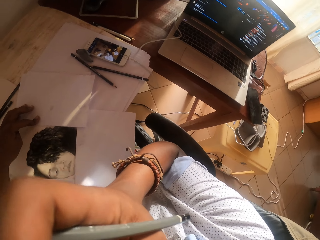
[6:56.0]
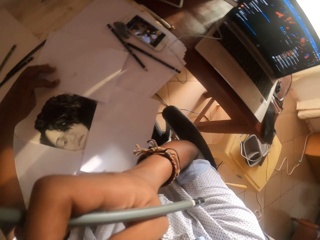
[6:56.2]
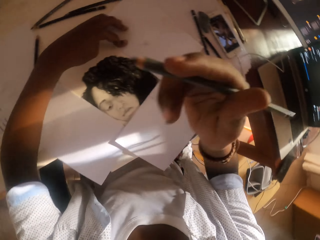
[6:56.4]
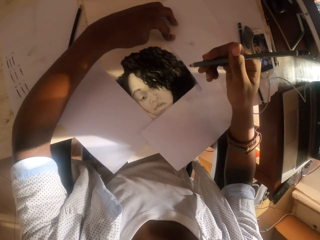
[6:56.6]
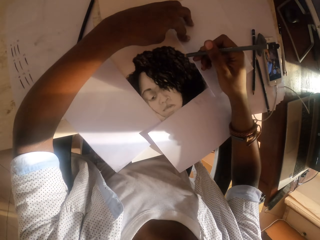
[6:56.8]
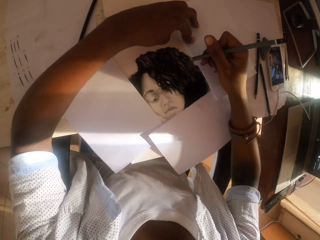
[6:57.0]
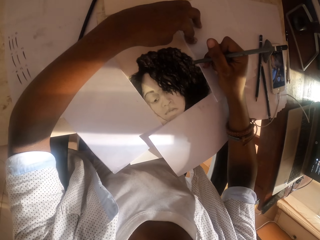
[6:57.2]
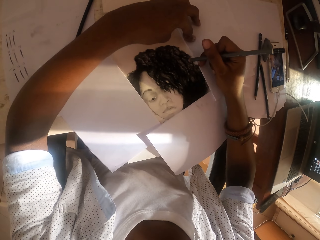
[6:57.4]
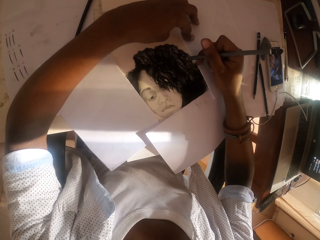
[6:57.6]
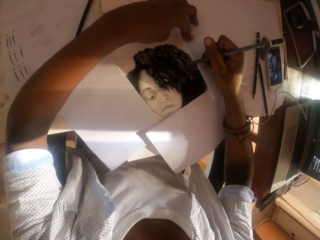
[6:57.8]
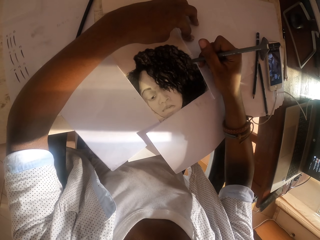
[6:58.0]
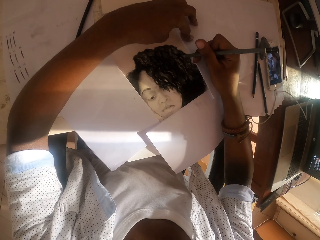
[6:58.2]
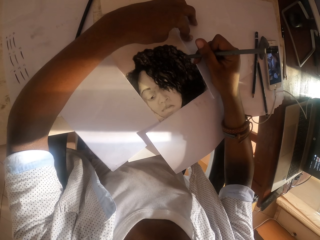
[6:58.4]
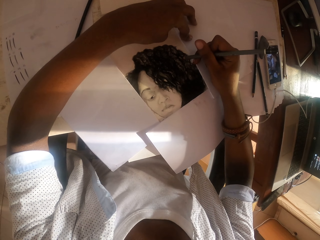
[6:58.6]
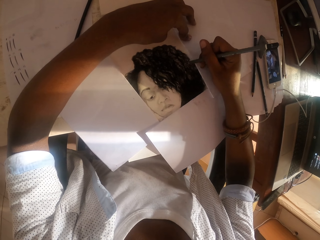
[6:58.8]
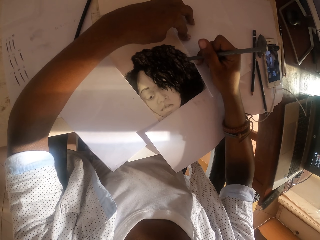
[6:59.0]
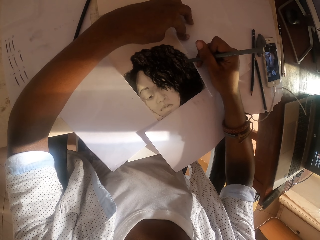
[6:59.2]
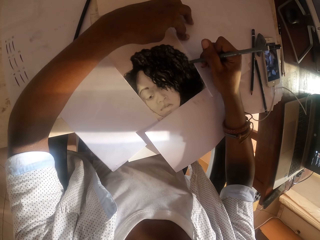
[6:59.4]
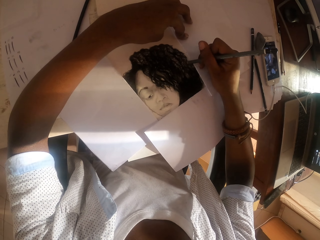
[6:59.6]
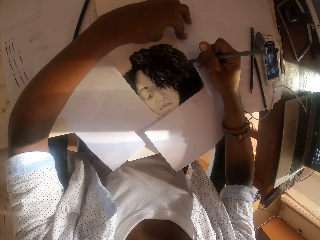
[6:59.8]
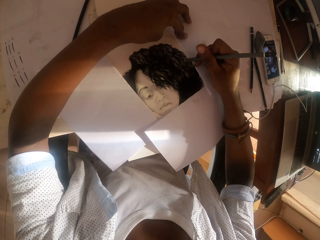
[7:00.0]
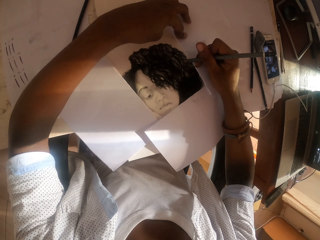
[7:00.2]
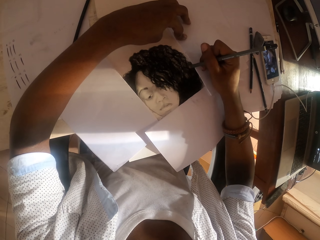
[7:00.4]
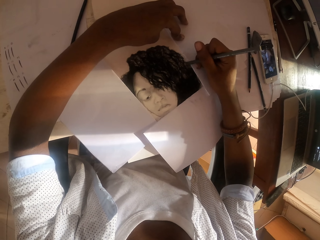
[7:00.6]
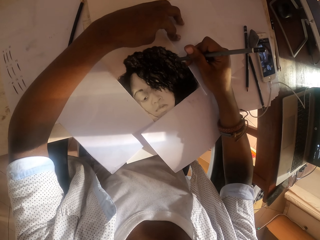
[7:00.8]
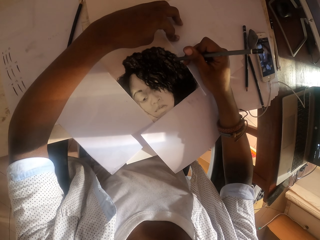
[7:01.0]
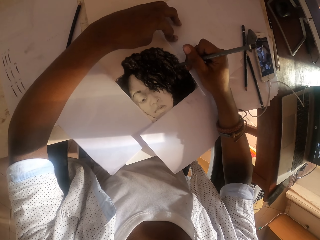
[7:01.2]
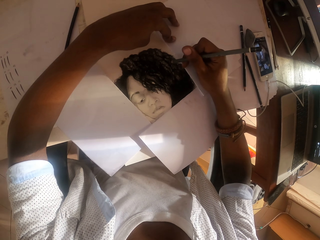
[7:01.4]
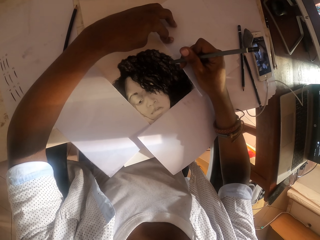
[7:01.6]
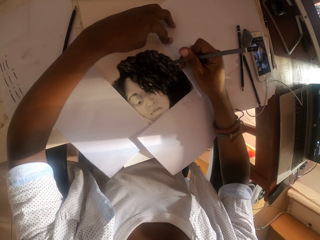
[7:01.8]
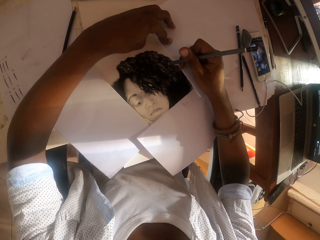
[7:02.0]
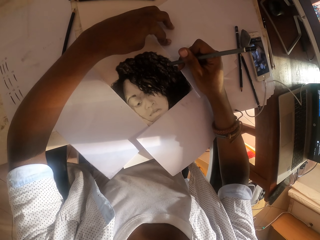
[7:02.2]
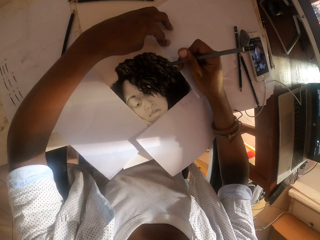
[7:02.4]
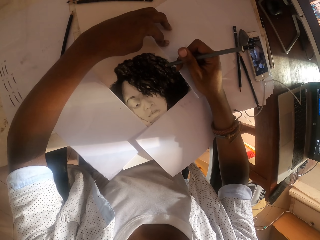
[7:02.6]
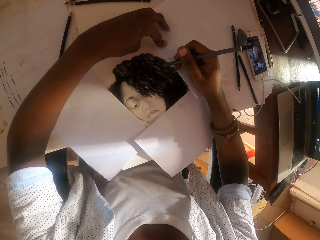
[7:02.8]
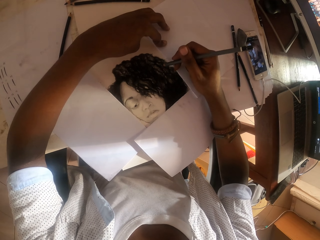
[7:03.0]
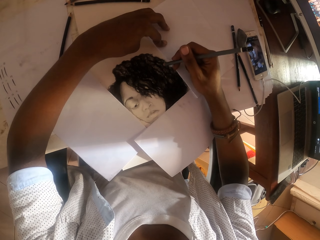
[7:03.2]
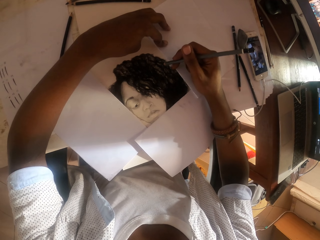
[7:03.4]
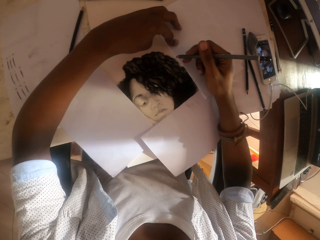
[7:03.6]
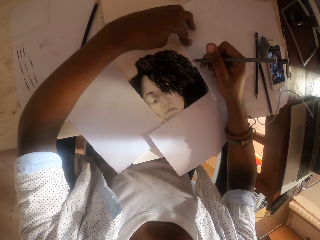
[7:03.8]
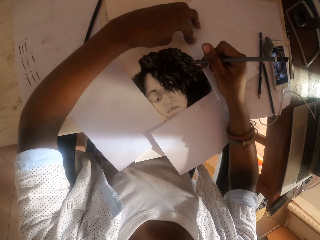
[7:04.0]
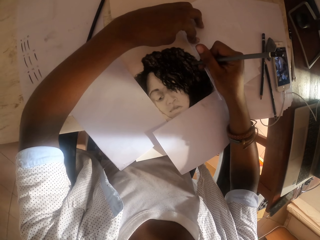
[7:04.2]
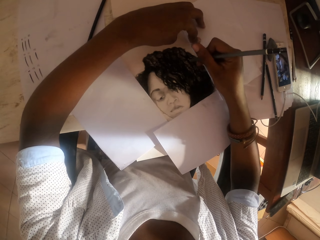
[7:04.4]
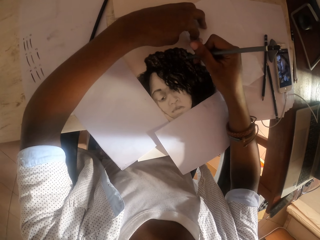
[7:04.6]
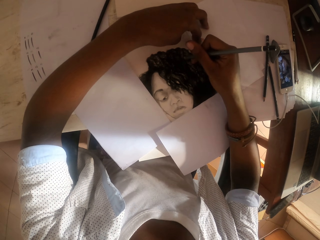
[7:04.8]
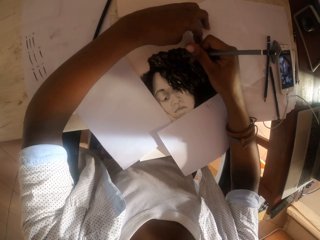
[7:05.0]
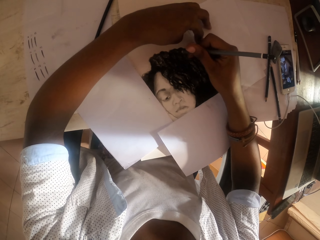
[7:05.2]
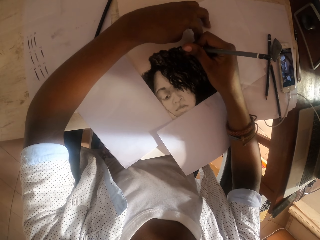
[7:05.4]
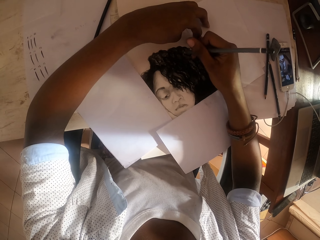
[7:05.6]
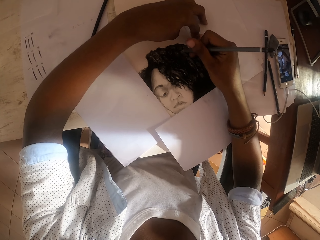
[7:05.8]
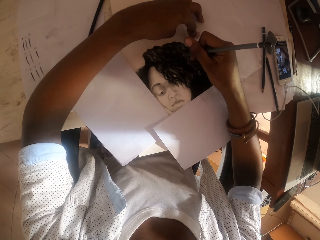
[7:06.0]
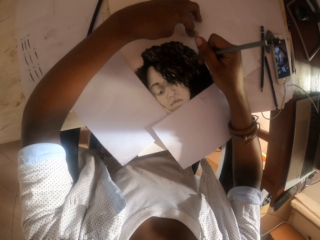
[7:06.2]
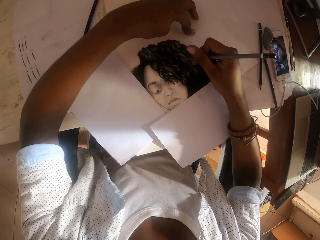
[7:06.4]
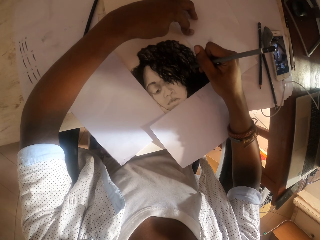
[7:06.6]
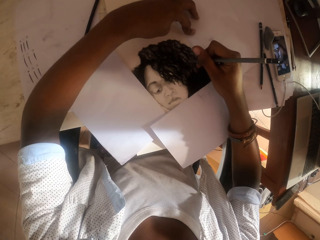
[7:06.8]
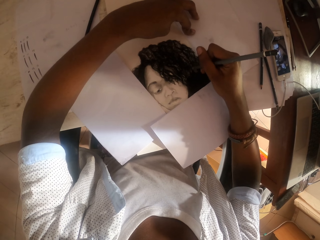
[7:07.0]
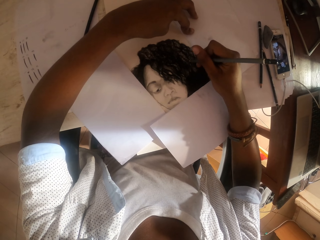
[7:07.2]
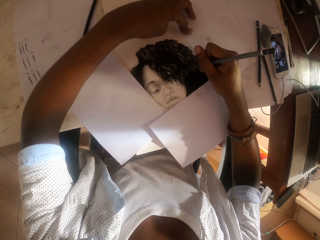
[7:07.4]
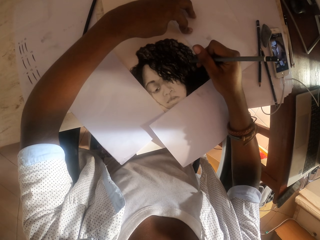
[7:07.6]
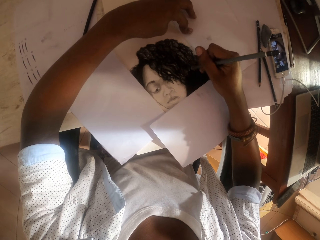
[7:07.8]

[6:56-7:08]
The camera wearer touches his face. He sketches a photo on the paper.

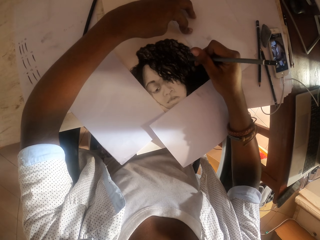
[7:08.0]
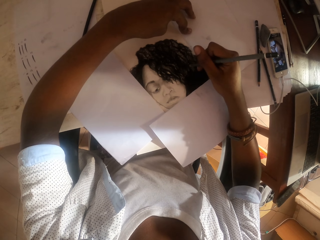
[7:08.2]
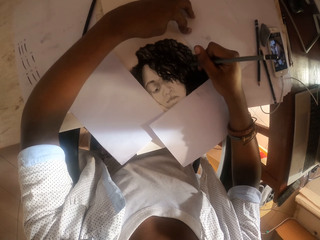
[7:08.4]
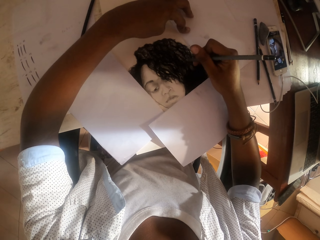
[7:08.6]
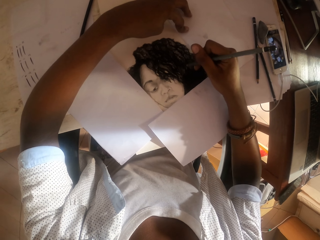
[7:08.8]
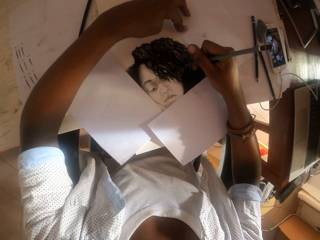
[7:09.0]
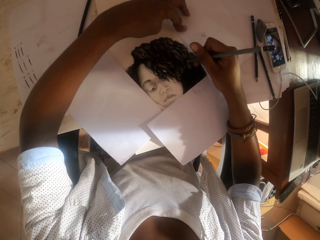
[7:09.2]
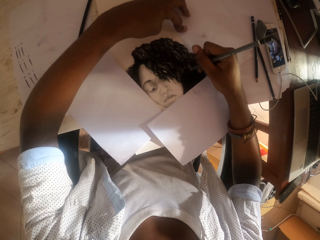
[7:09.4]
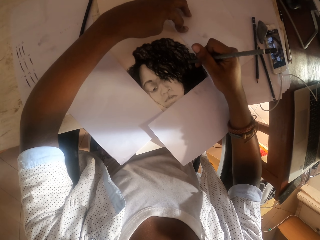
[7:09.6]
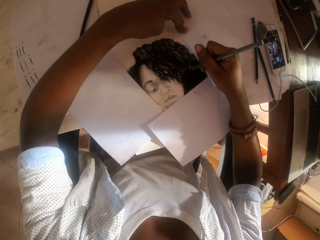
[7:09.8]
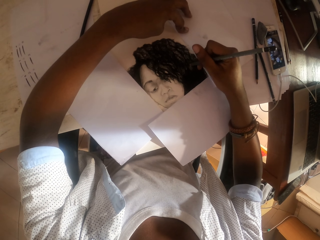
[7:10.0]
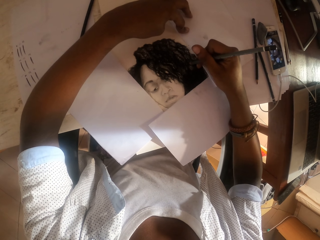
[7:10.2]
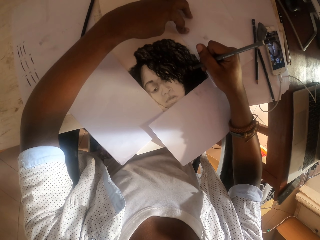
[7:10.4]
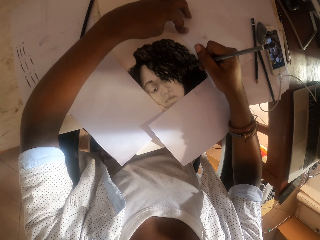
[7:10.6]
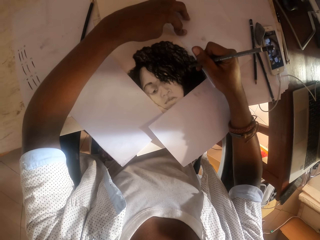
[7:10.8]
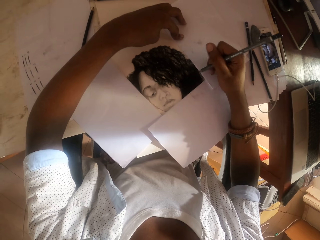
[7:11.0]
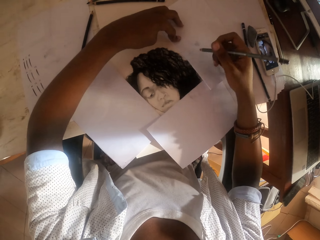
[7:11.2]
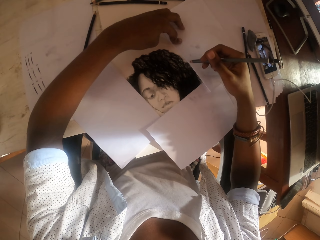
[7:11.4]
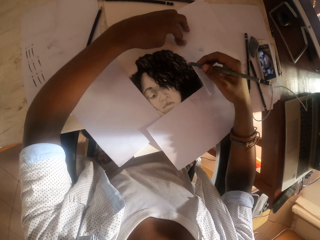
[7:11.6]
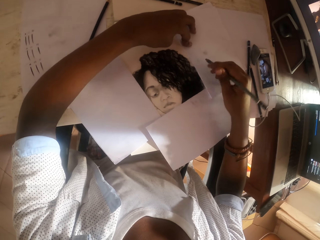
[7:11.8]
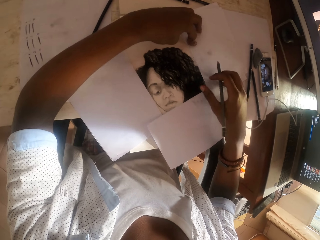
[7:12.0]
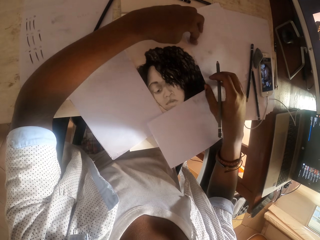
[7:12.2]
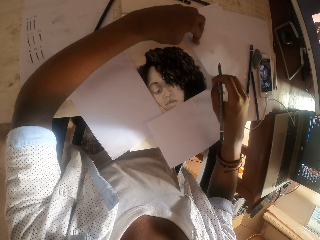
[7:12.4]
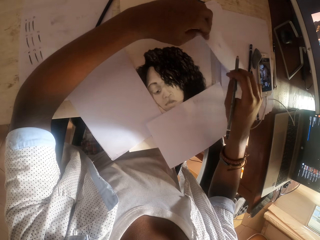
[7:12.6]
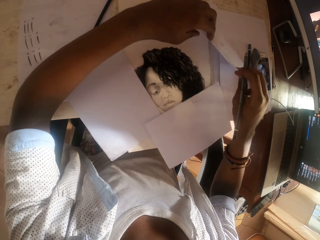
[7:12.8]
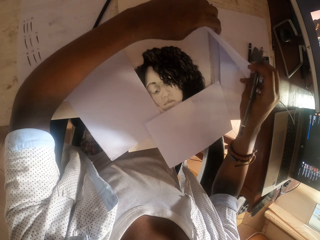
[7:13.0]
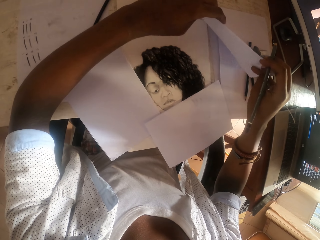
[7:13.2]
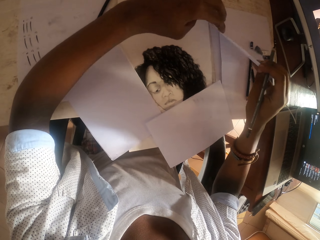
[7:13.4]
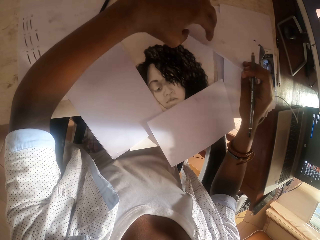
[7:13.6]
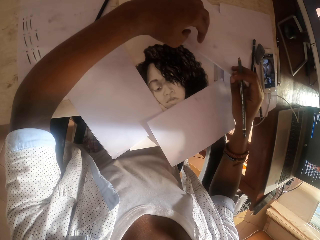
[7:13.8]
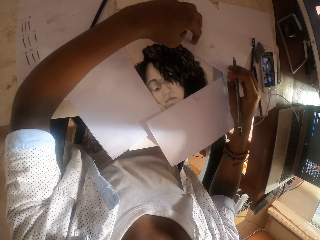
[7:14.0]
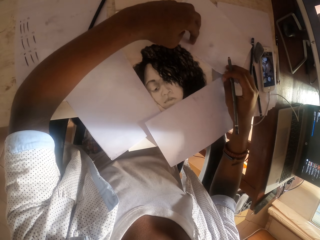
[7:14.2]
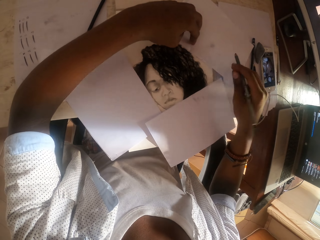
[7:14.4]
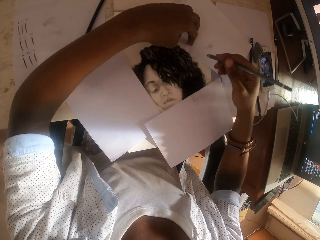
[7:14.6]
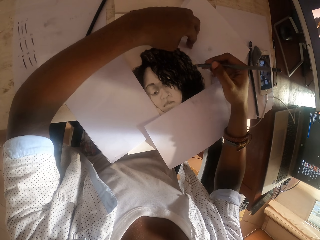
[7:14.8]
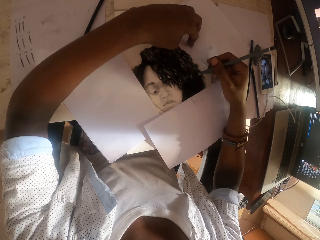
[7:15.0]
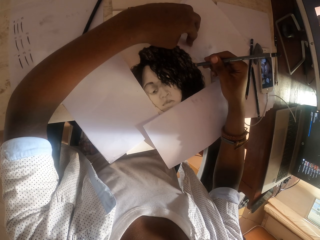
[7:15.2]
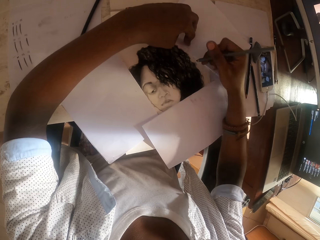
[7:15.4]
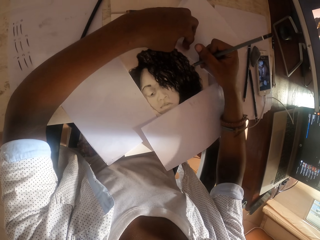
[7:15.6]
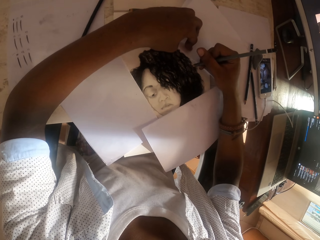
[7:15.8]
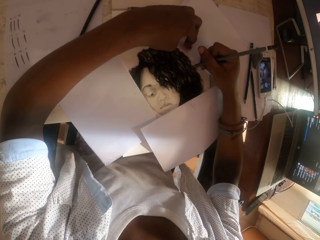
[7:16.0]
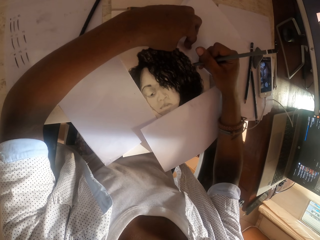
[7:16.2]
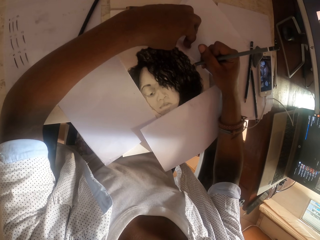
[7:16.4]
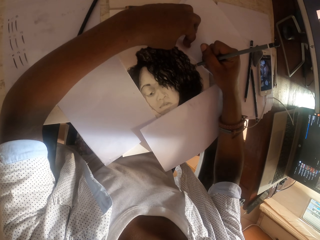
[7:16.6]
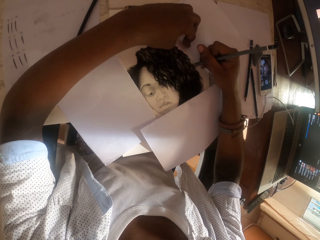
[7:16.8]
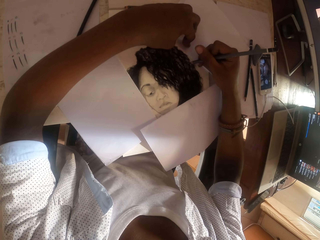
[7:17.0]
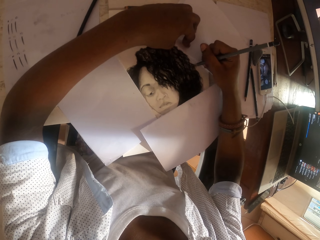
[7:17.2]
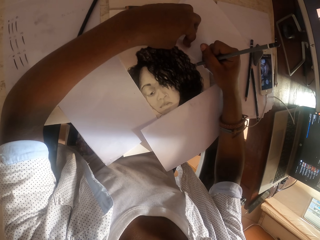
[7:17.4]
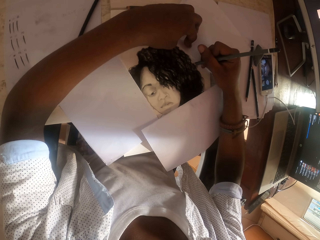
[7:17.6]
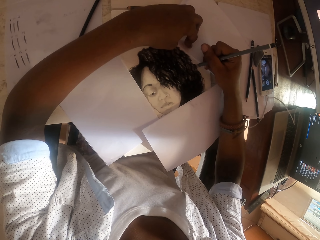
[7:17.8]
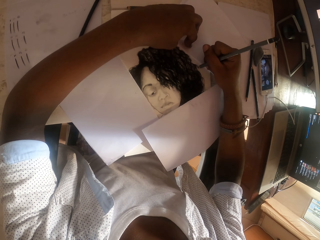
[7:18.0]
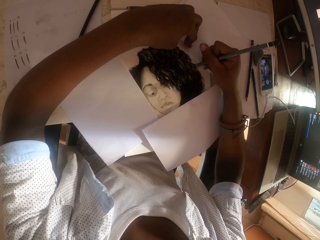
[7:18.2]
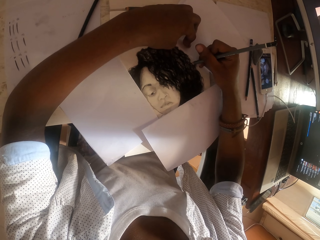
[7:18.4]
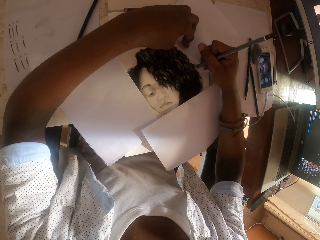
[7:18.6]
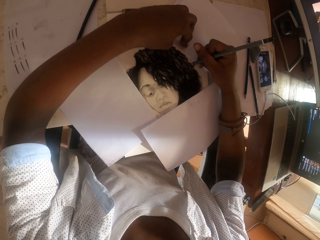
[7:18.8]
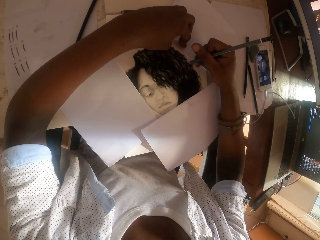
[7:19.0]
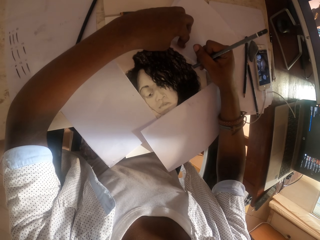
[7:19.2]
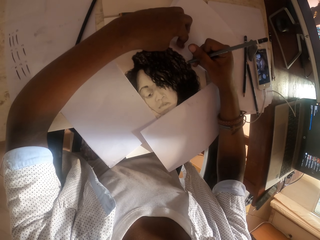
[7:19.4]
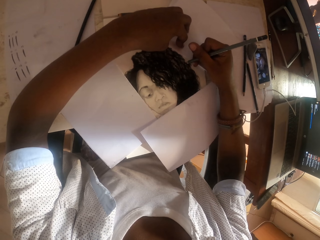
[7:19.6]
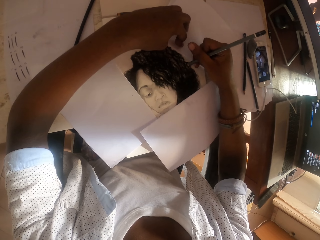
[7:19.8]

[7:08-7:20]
The camera wearer lifts a paper. They sketch a photo.
